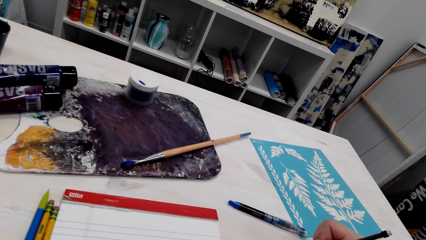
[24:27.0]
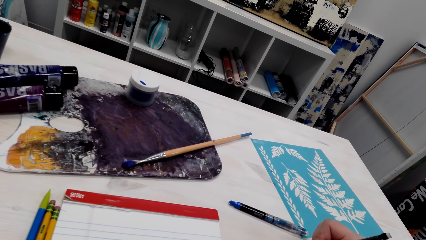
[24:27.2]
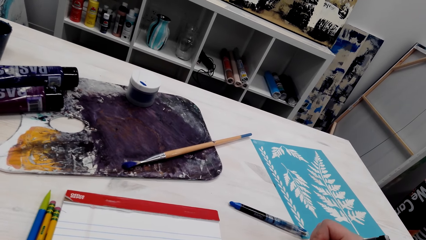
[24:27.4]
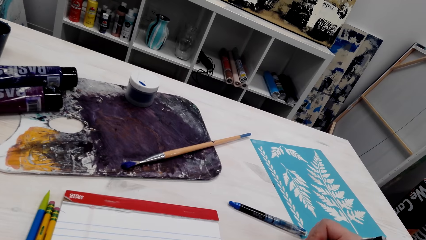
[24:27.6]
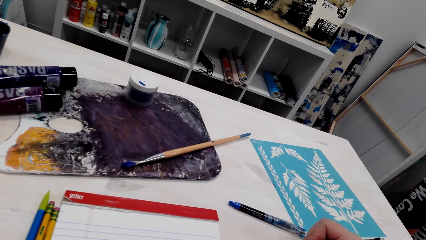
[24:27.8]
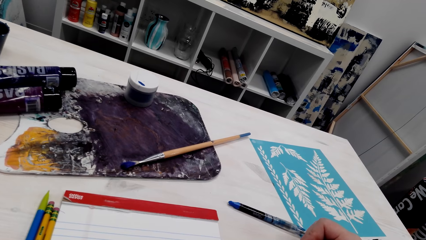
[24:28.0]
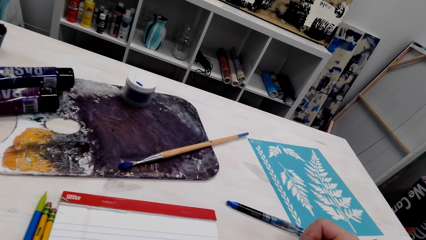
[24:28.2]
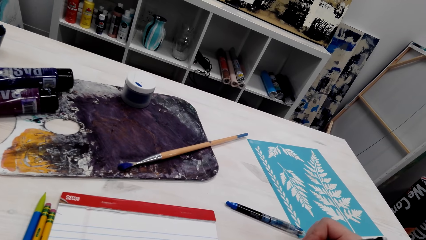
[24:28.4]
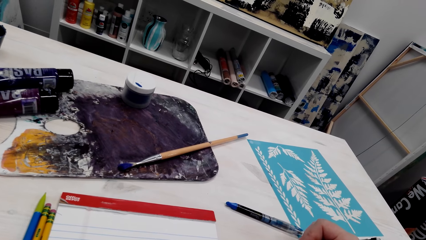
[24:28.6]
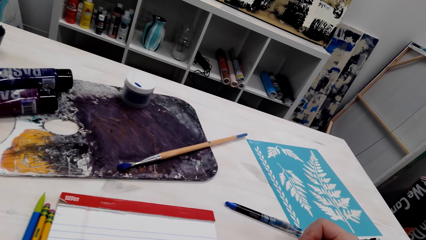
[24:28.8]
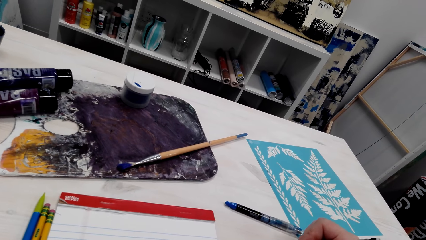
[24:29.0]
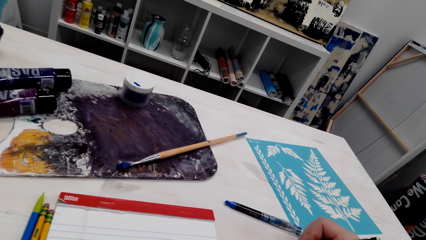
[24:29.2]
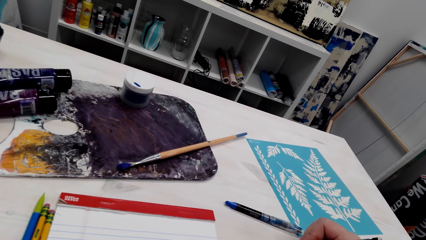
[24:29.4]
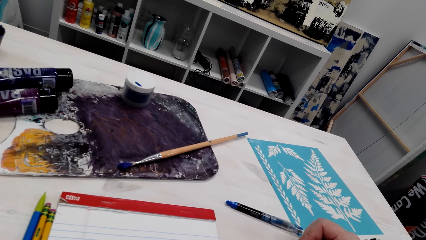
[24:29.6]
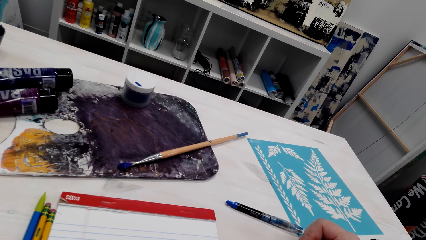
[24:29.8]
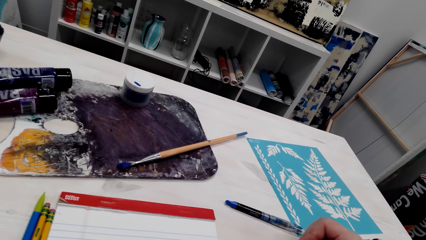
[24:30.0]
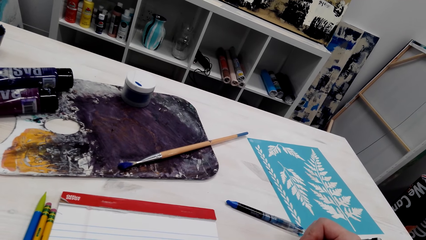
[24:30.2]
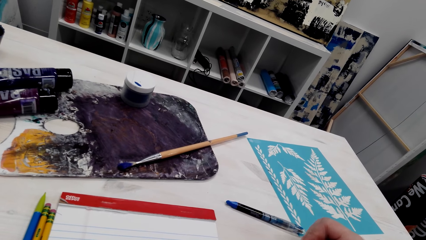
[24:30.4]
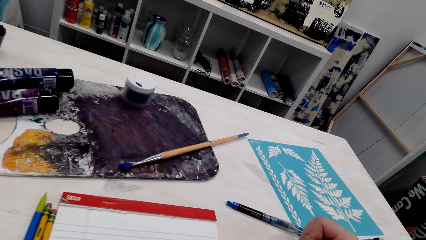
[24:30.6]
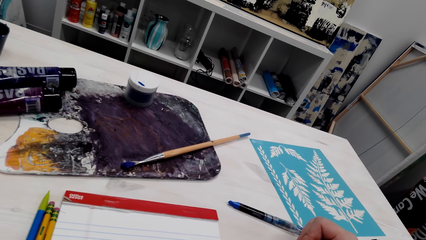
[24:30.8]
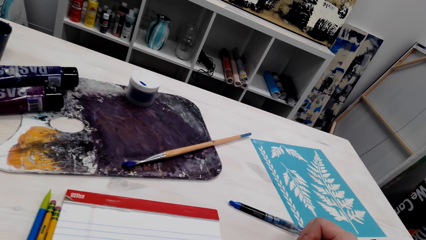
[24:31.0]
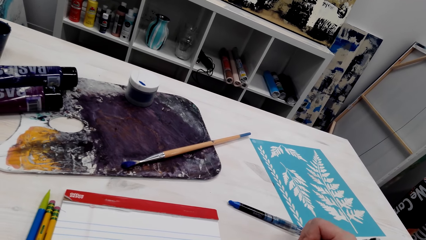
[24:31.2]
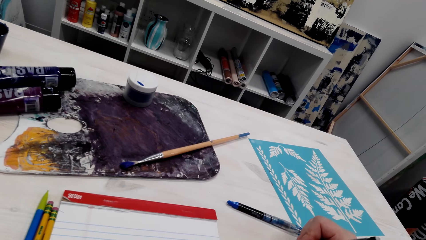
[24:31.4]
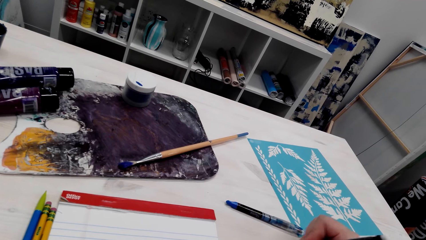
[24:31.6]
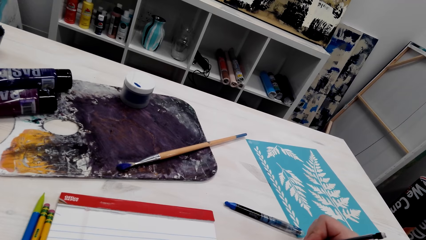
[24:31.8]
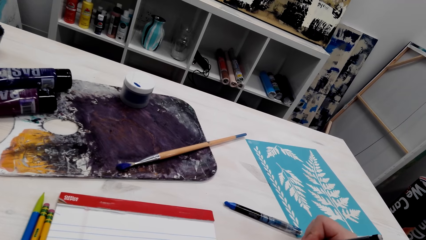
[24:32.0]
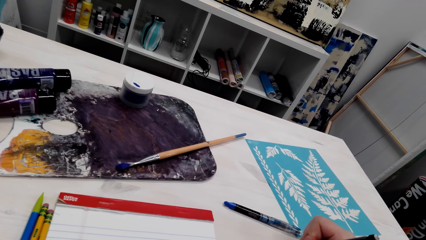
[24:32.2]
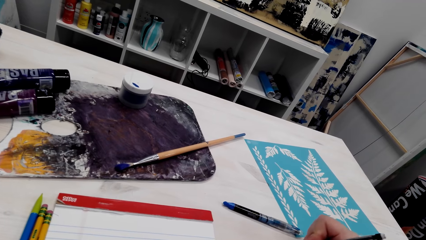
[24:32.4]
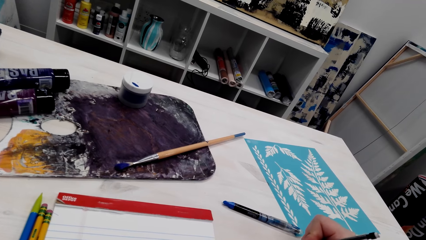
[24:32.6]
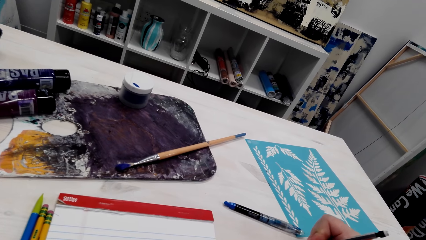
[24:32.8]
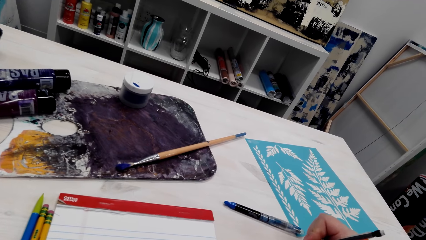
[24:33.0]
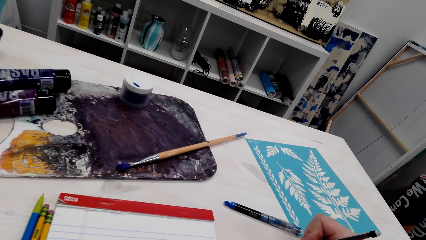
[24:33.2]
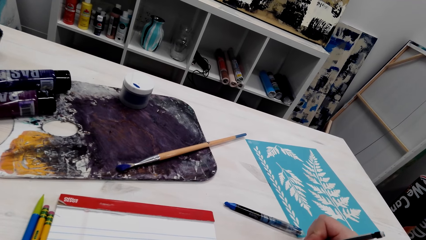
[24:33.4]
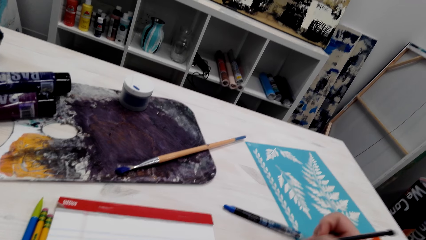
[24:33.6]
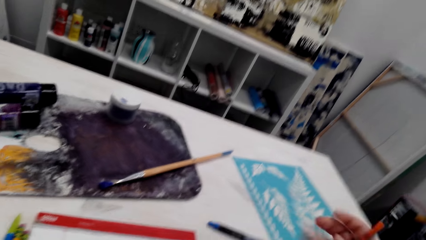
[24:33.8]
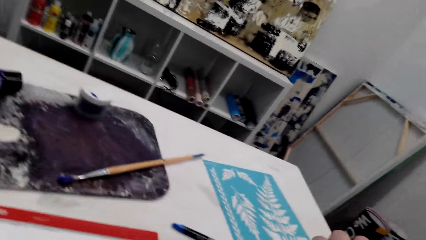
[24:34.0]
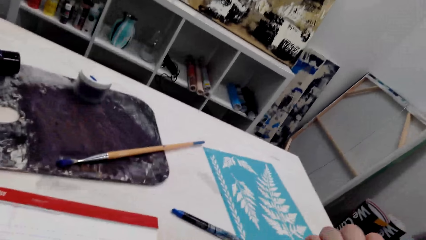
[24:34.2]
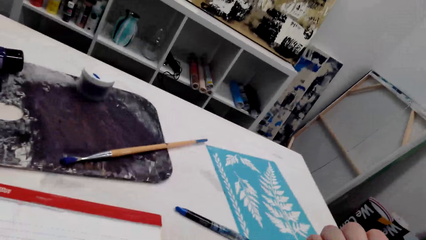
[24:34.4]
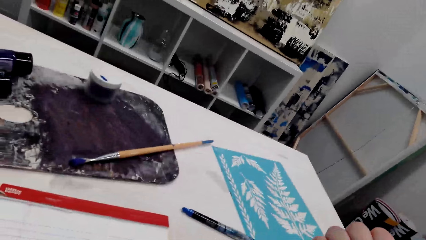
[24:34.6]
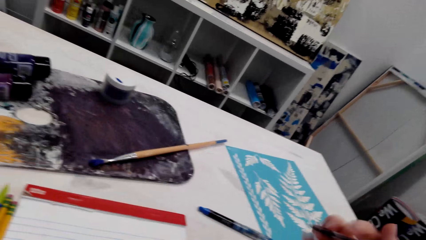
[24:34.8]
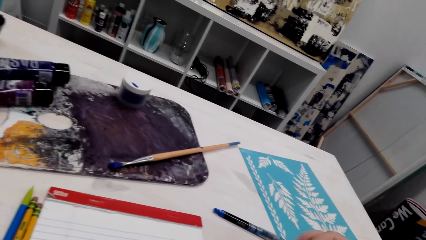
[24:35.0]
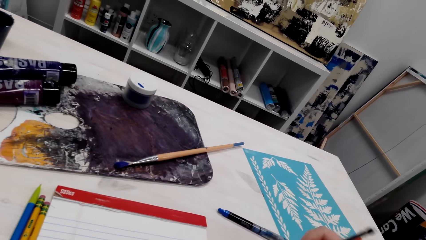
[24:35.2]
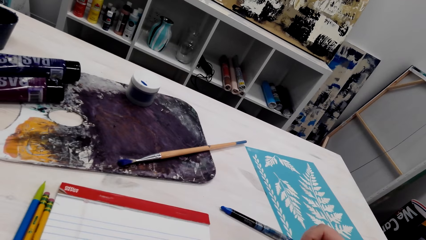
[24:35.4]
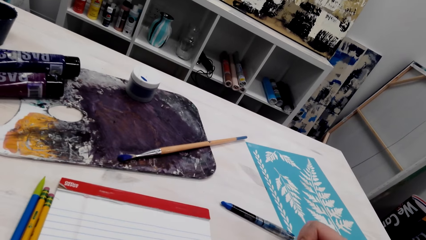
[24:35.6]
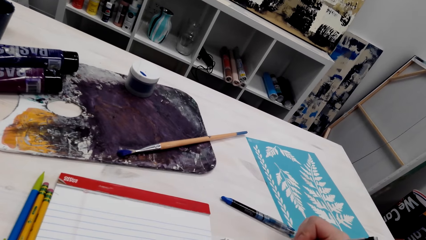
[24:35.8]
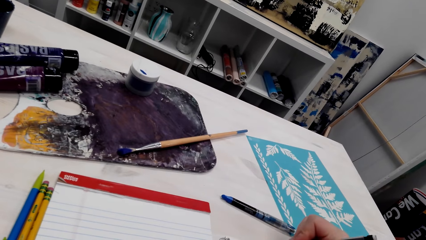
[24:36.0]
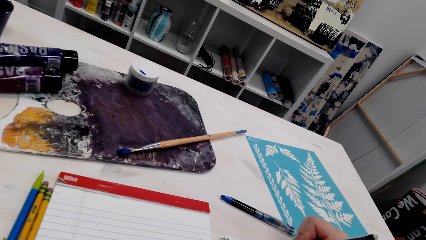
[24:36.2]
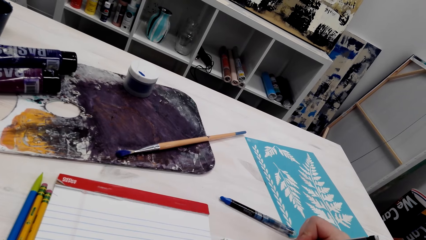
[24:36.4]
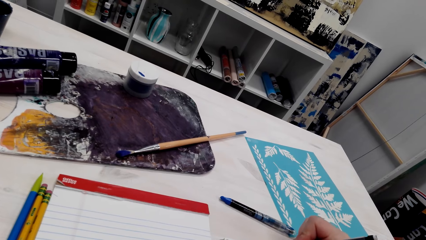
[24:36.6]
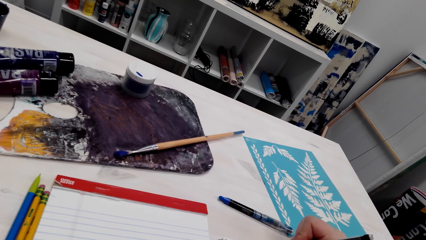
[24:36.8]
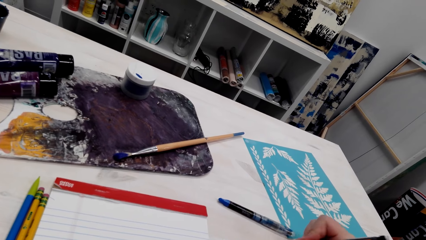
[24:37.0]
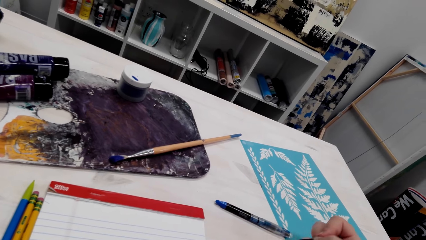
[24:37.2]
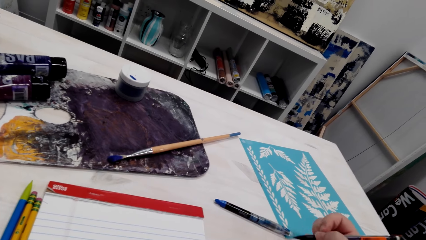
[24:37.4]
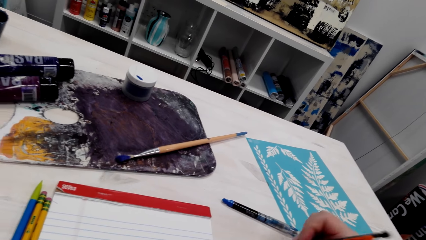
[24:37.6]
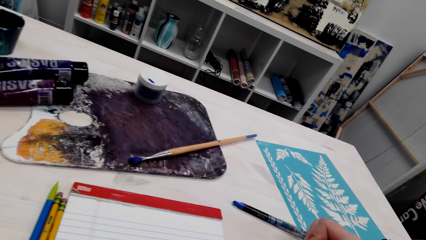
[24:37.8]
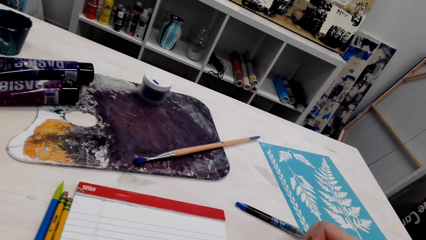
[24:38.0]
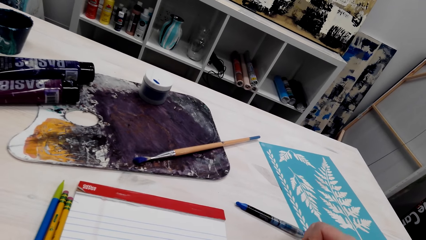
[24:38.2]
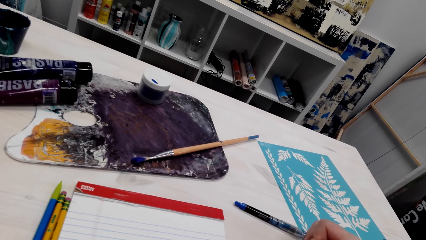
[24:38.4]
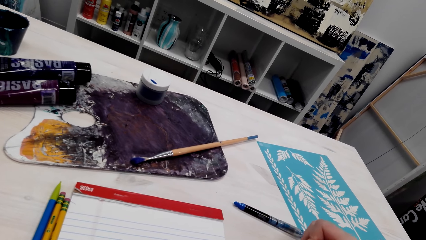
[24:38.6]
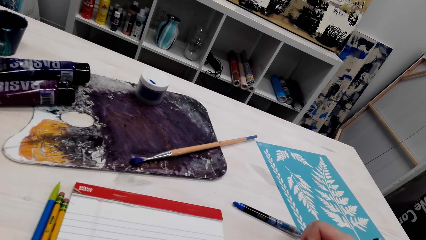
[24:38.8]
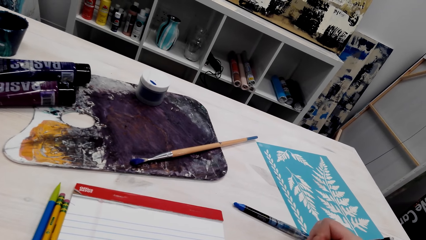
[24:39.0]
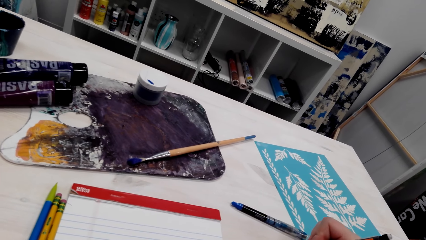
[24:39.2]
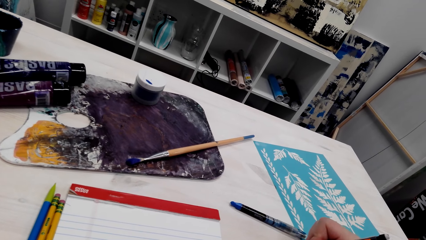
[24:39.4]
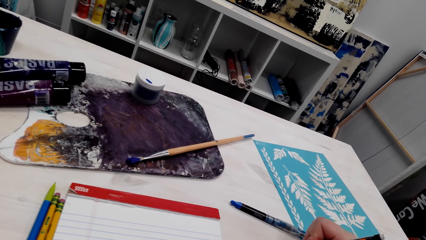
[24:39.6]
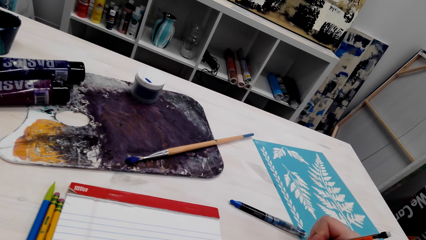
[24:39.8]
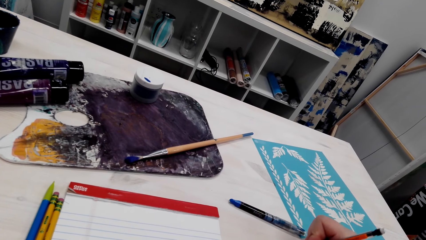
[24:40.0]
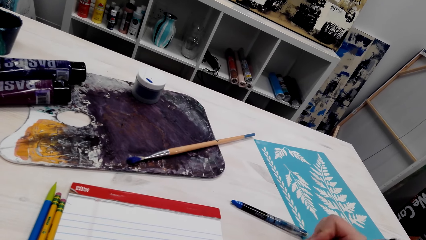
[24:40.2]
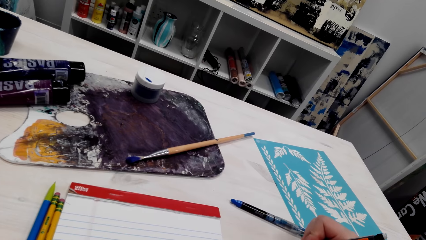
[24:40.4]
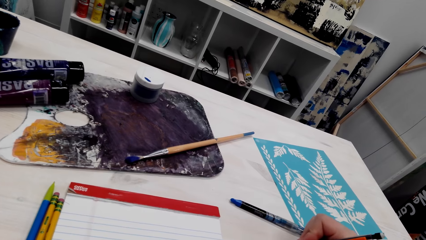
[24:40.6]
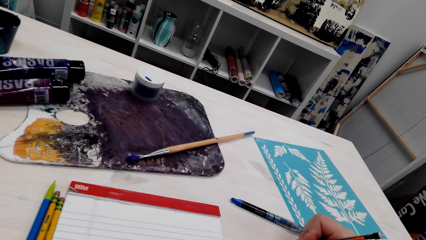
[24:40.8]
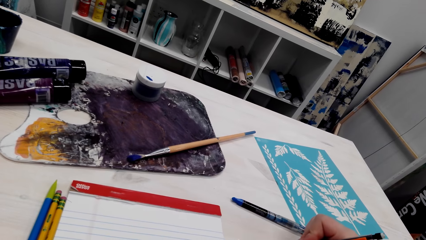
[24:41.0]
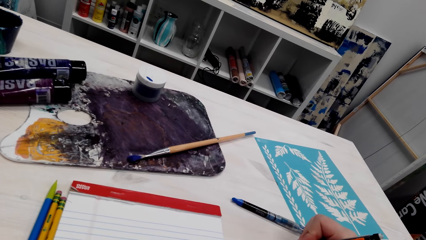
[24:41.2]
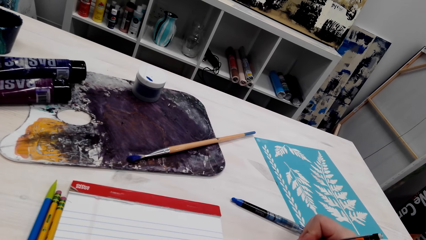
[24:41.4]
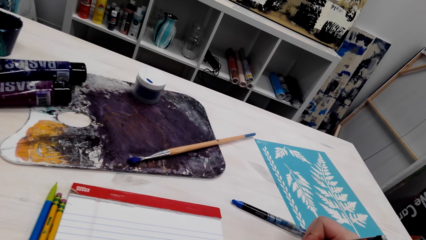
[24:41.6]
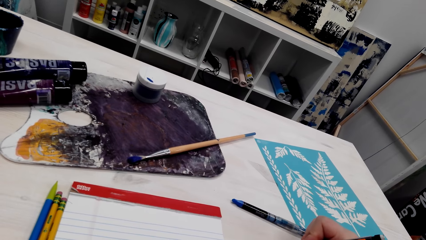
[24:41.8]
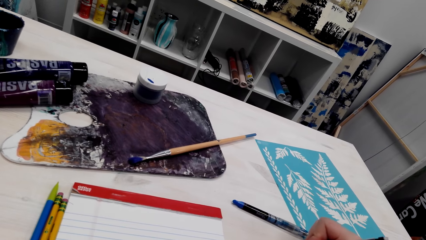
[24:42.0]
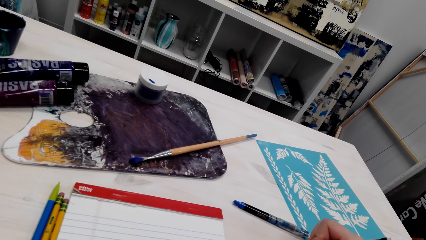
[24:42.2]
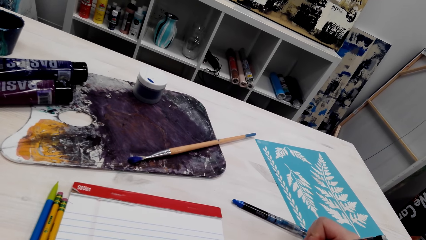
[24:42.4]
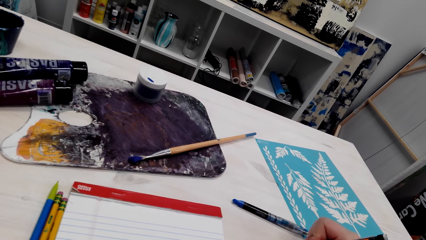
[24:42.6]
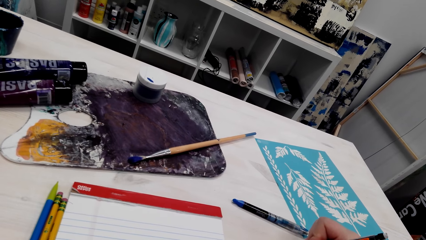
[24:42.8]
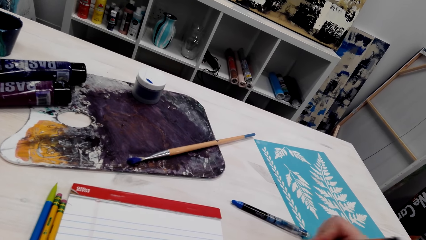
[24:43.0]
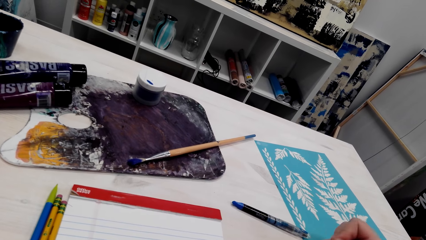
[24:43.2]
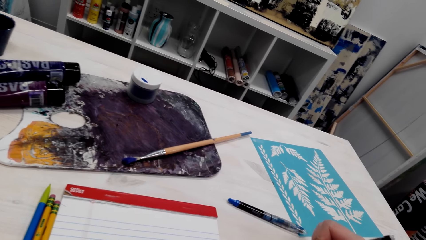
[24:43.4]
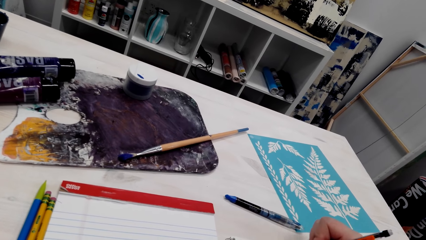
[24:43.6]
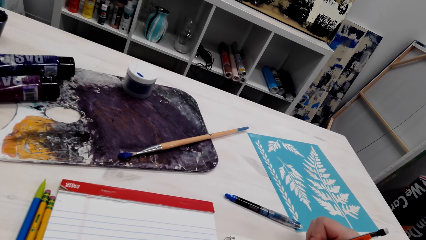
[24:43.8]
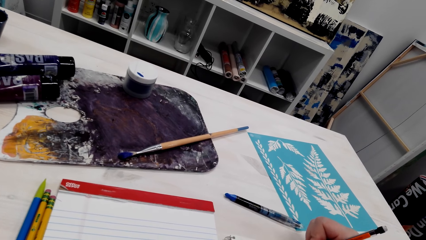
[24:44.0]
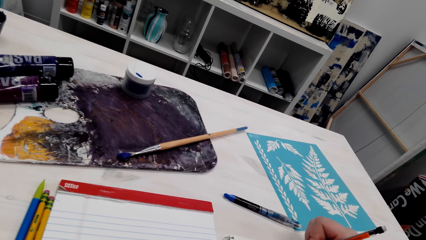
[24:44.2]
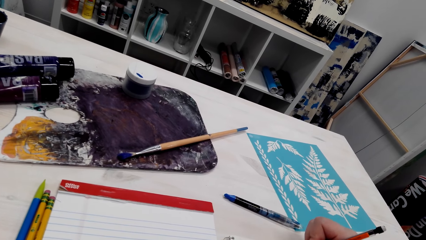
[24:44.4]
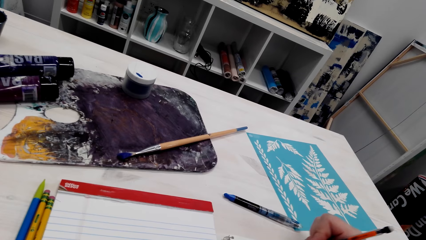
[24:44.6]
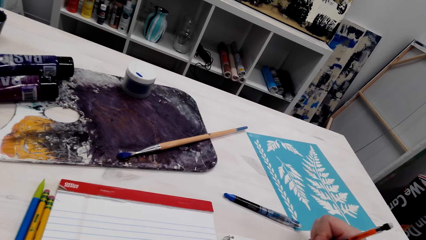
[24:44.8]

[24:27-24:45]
The camera wearer adjusts her hand. She adjusts the pen. She draws on a book with the pen. She adjusts her hand. She draws on the book with the pen. She adjusts her hand.
